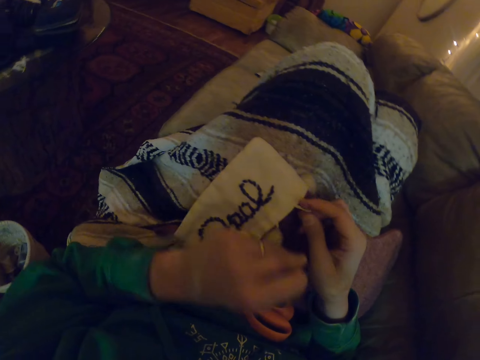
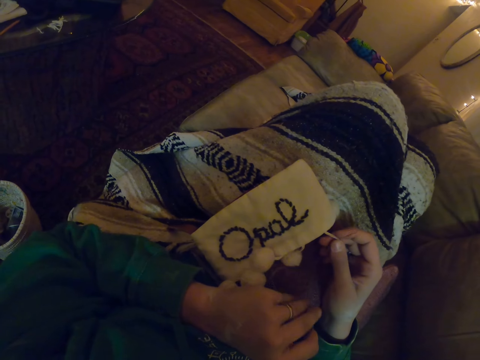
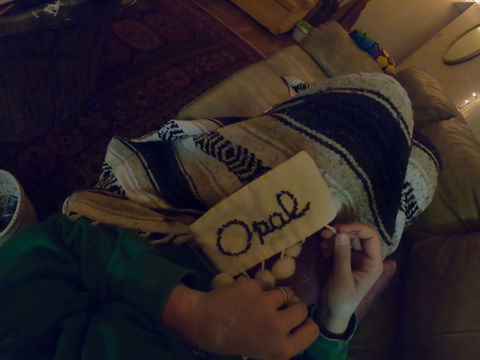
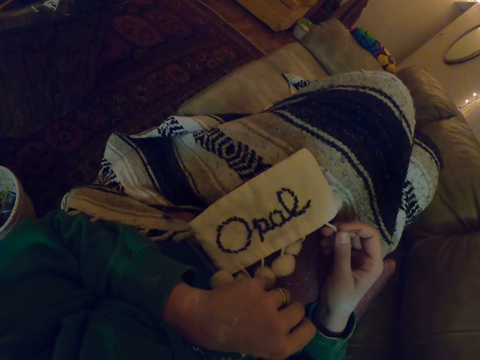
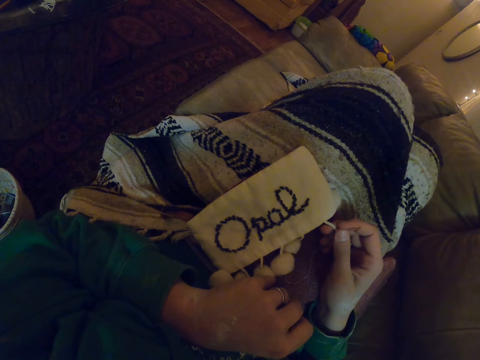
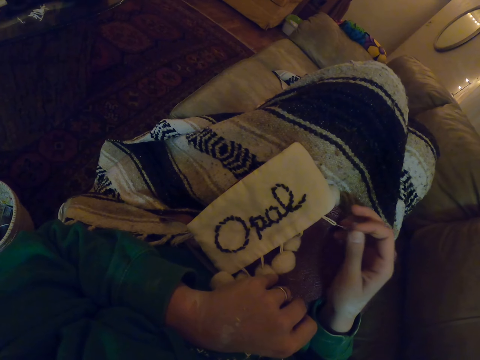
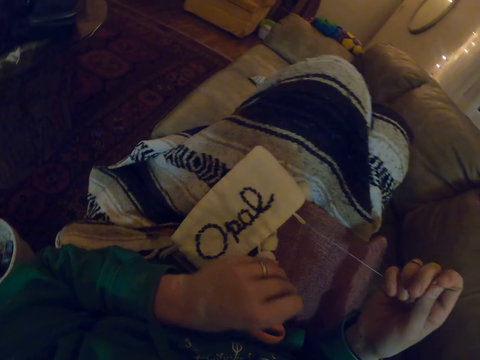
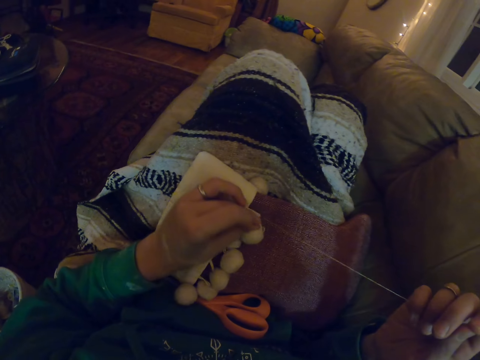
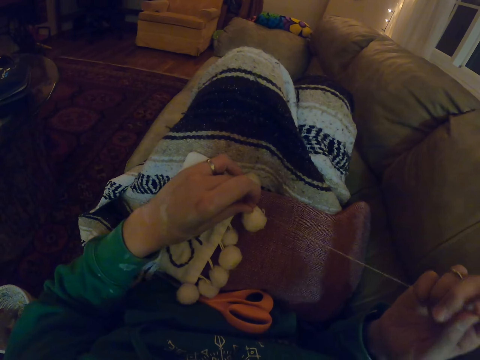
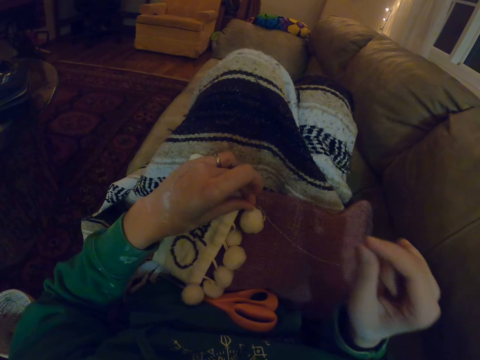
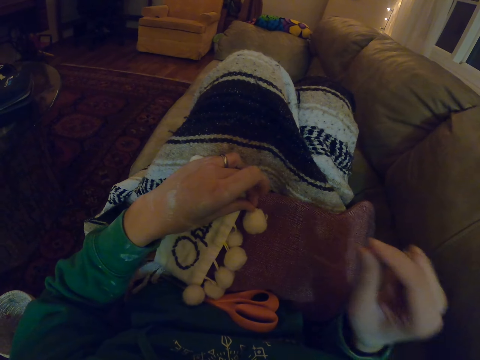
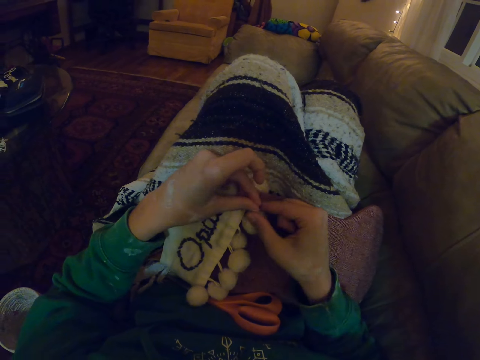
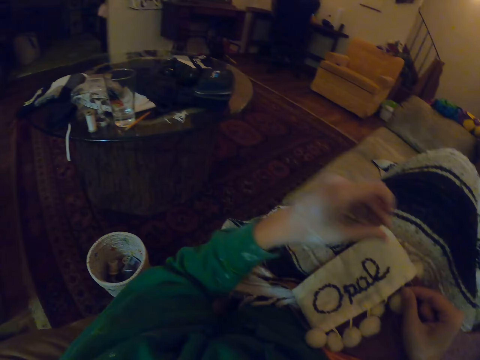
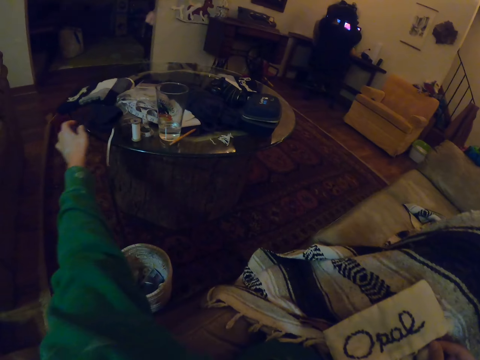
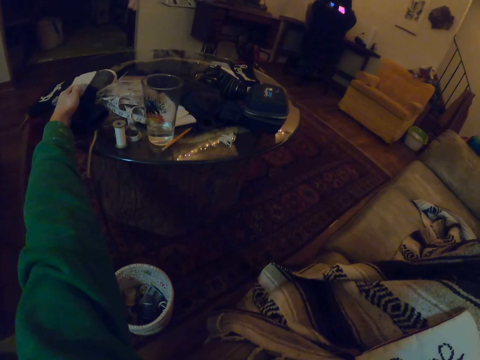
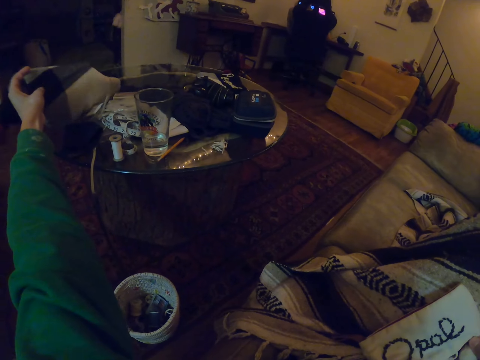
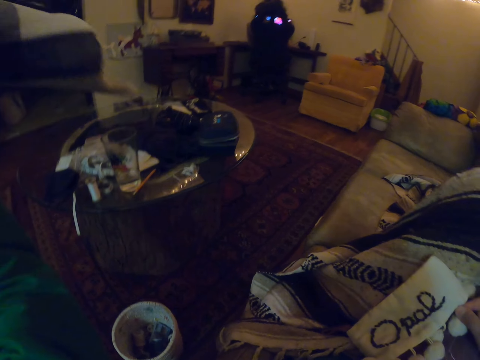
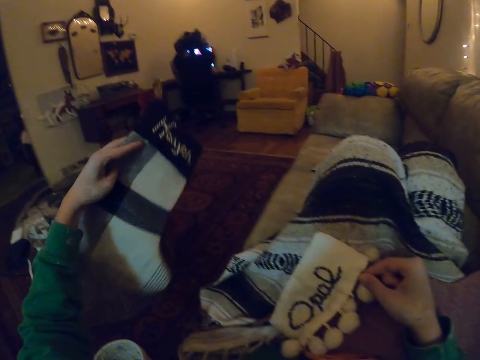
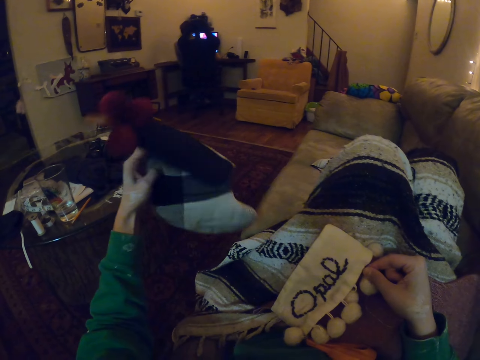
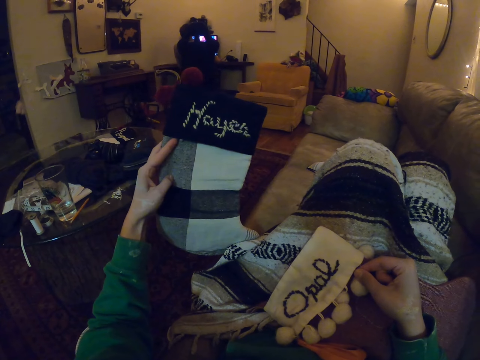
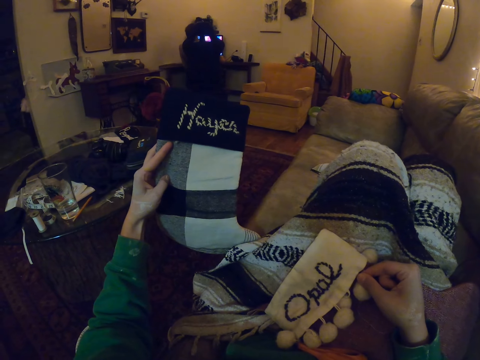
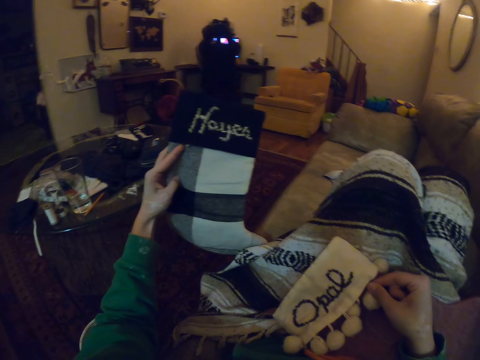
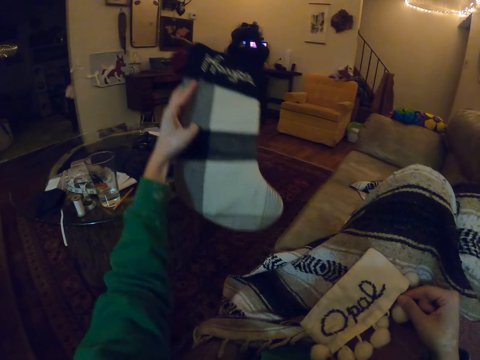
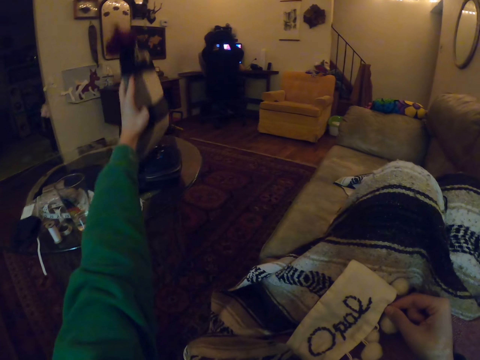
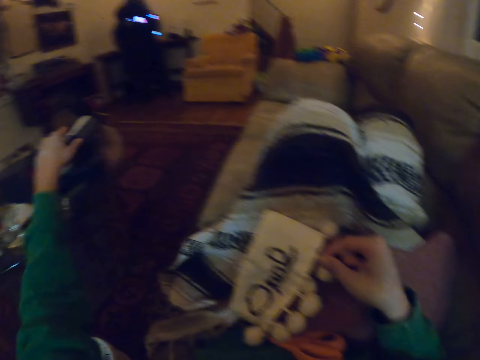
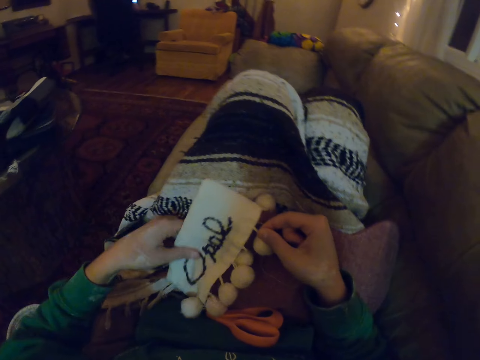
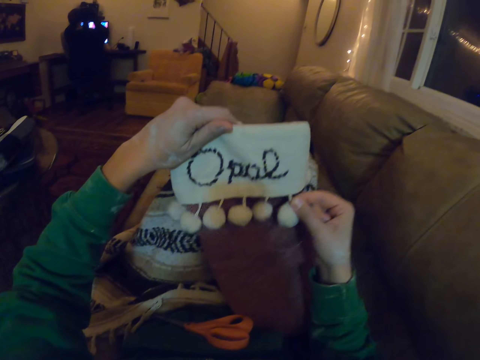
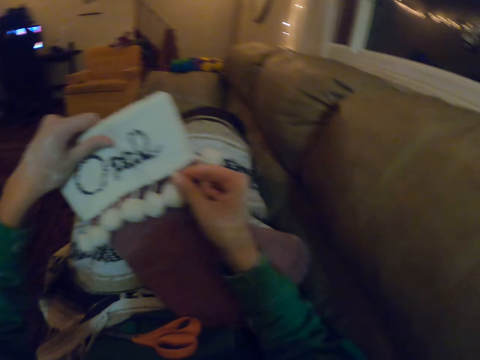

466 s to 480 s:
The camera wearer picks up the socks or another piece of cloth with the left hand. They look at the cloth. They compare the two socks. They put the socks on the table.

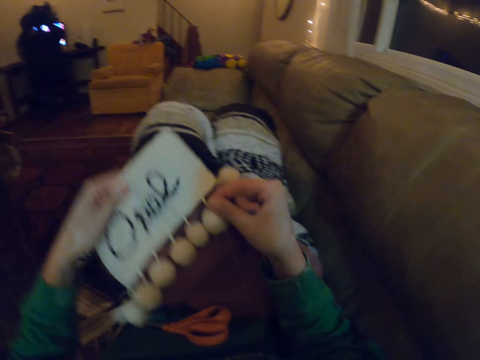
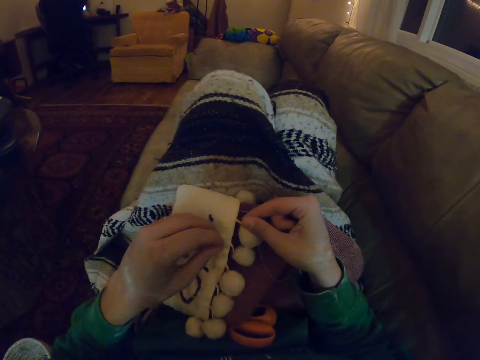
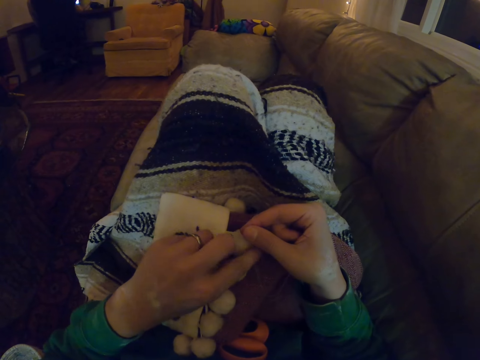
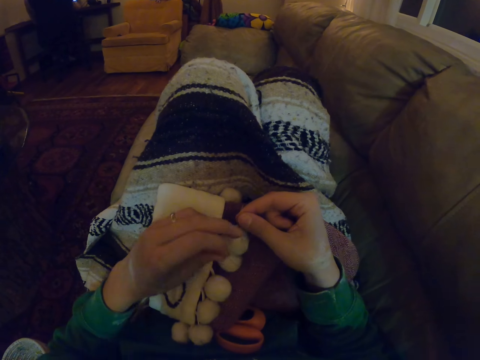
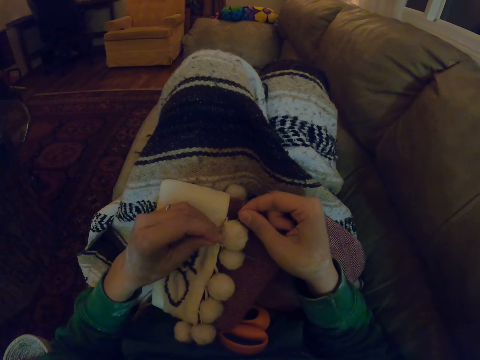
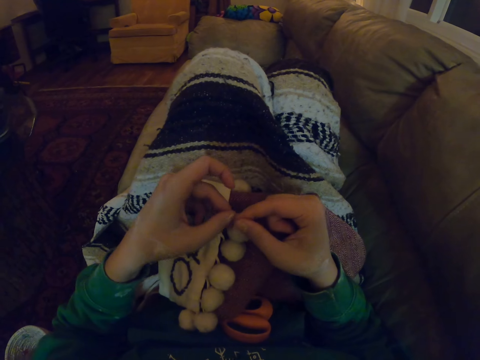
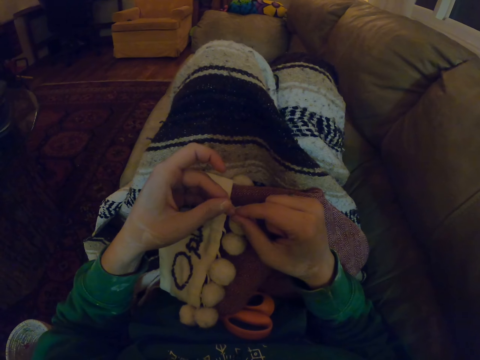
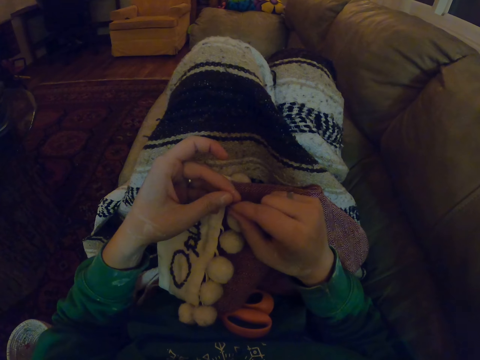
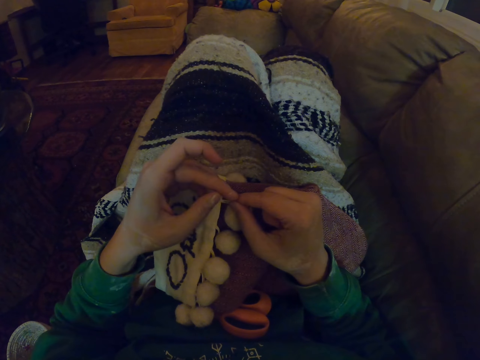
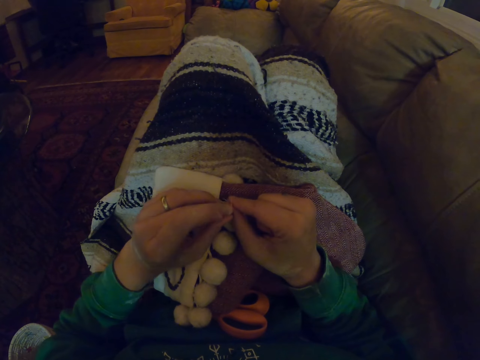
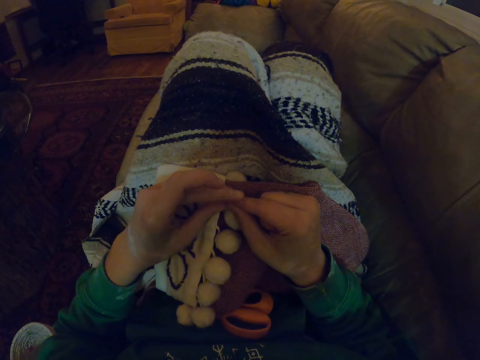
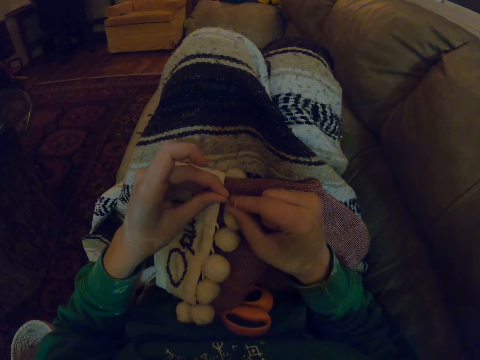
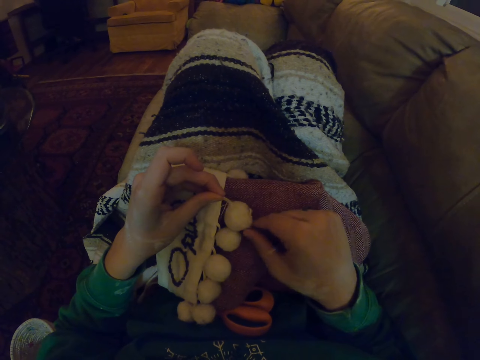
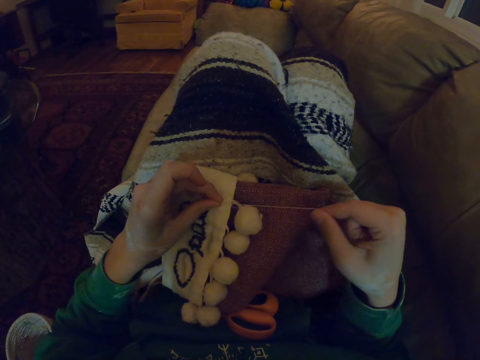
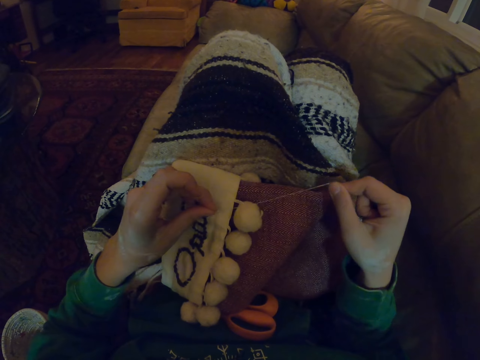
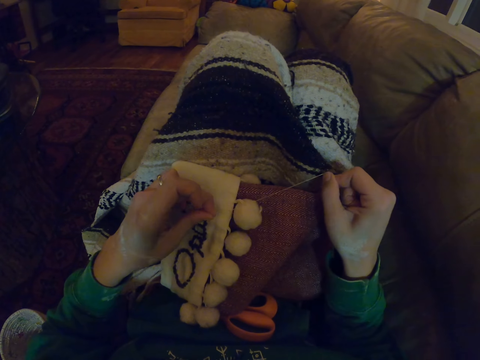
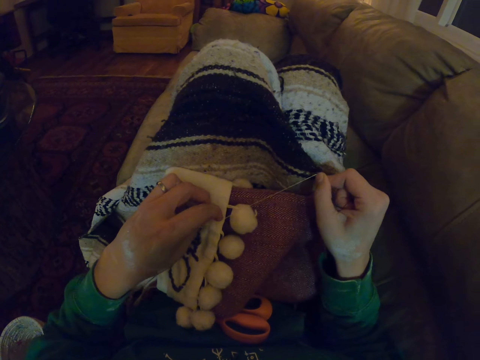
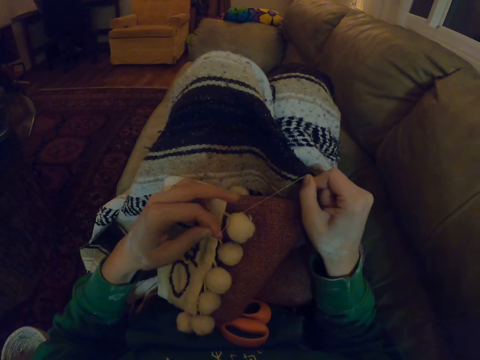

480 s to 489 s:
The camera wearer sews the socks' notch. They tie the cloth.

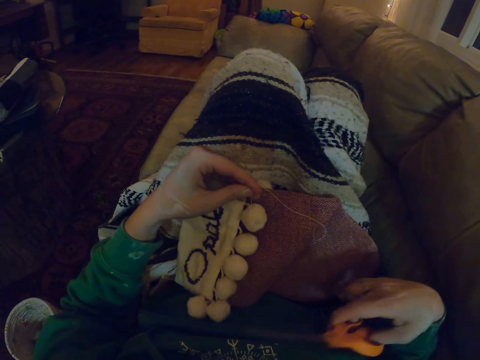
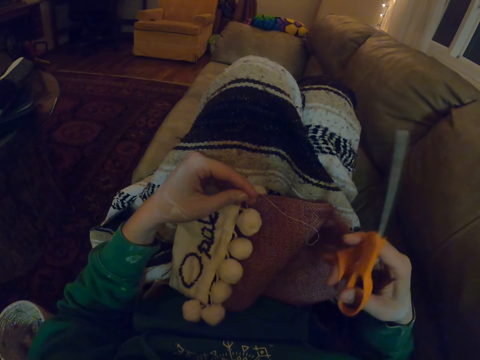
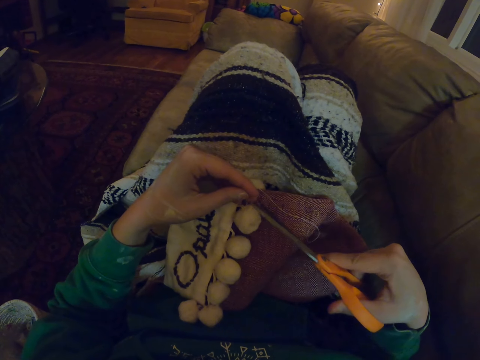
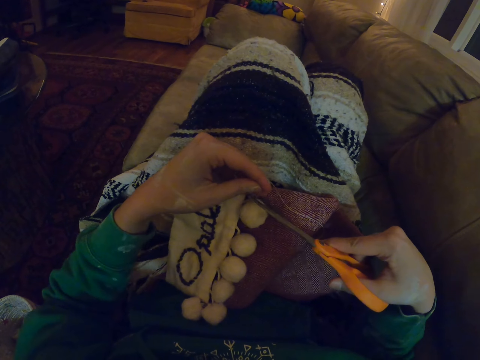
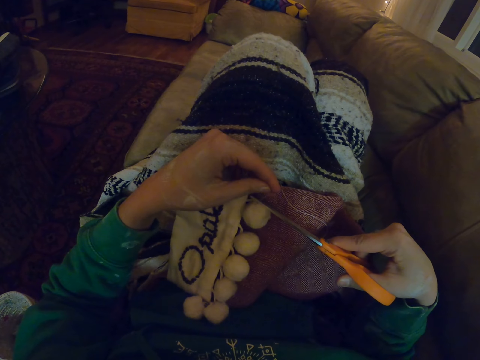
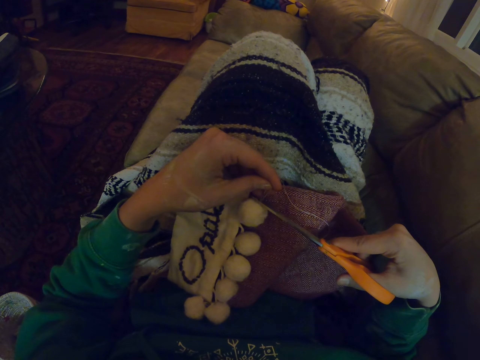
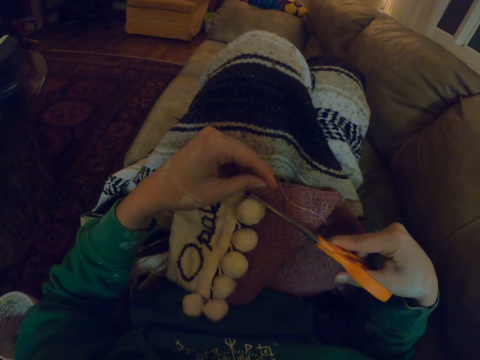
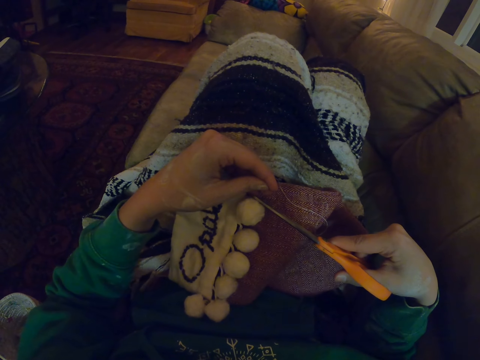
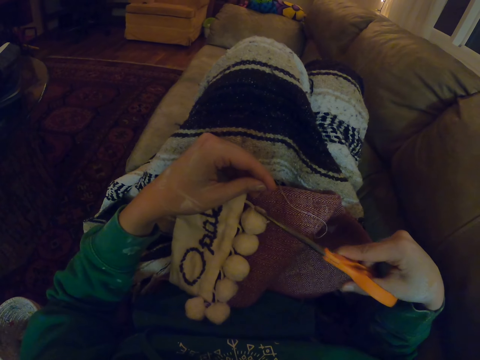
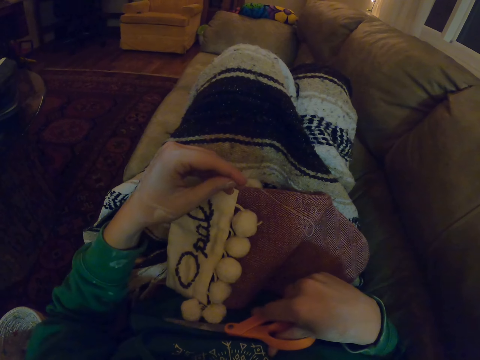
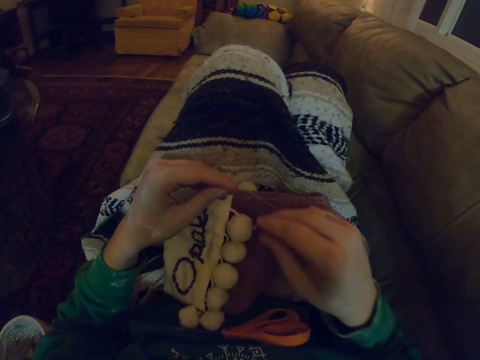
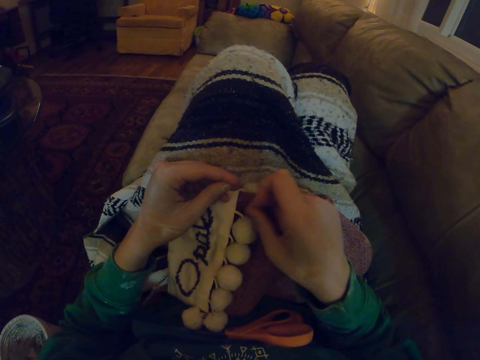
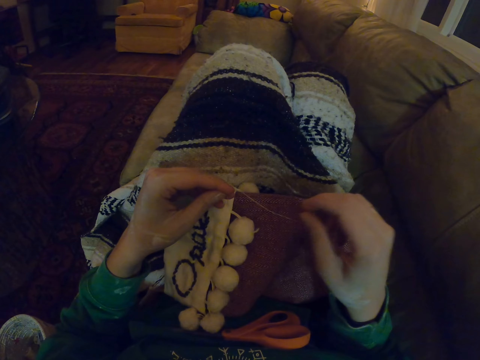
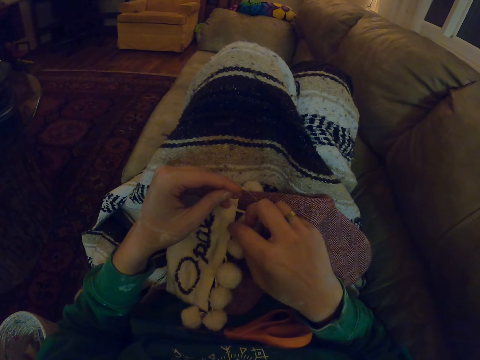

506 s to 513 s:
The camera wearer cuts the thread with the scissors. She puts the scissors on her body.
